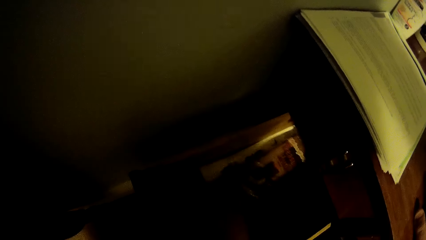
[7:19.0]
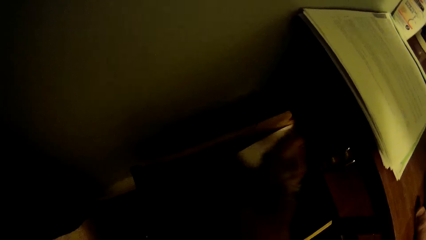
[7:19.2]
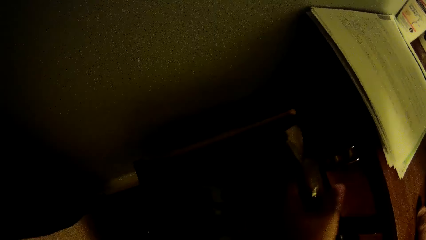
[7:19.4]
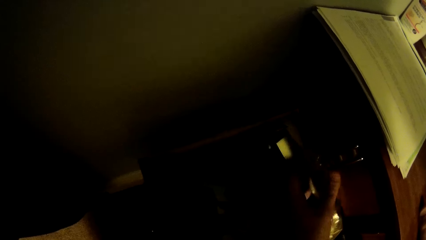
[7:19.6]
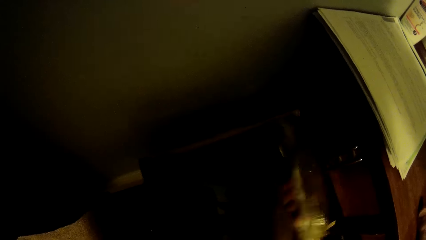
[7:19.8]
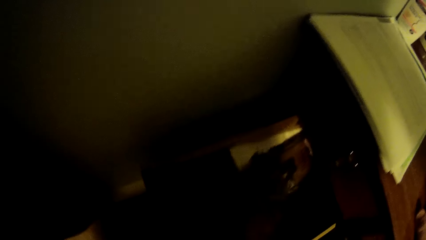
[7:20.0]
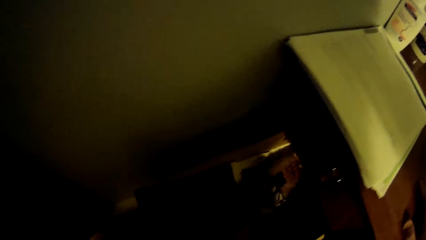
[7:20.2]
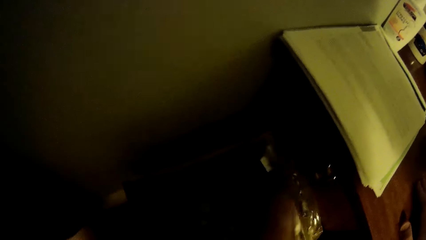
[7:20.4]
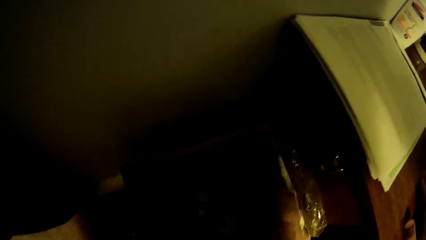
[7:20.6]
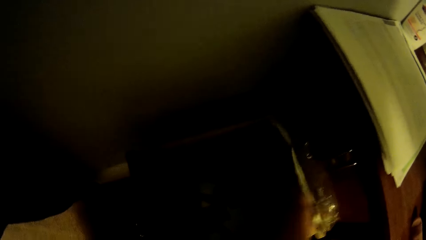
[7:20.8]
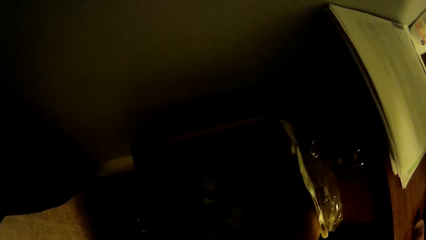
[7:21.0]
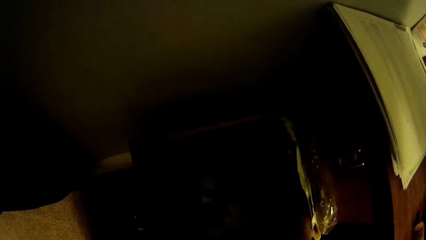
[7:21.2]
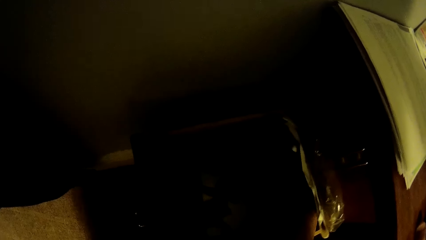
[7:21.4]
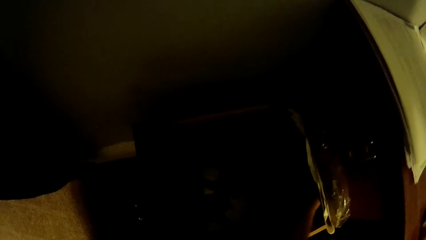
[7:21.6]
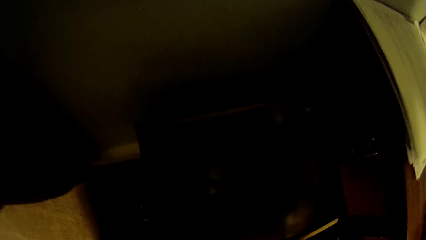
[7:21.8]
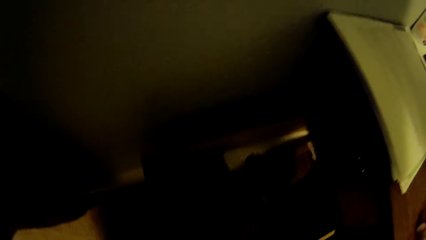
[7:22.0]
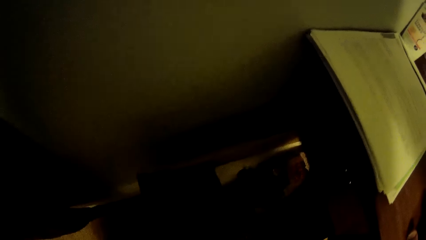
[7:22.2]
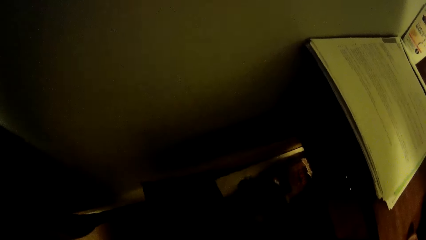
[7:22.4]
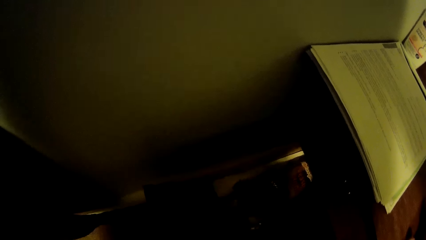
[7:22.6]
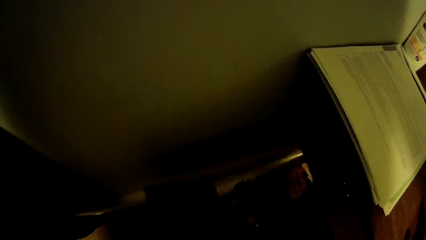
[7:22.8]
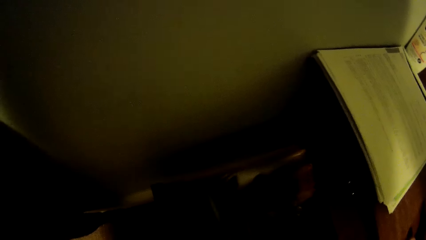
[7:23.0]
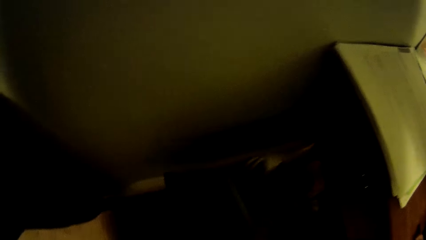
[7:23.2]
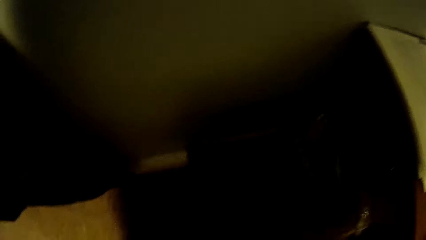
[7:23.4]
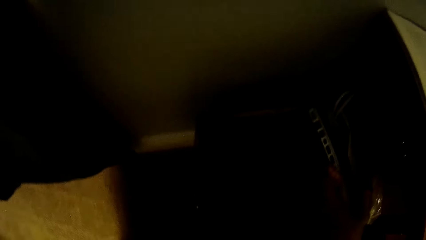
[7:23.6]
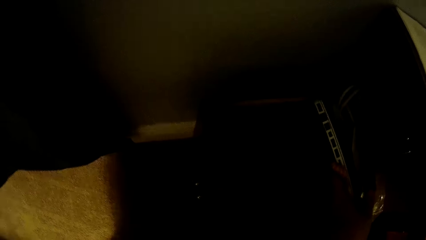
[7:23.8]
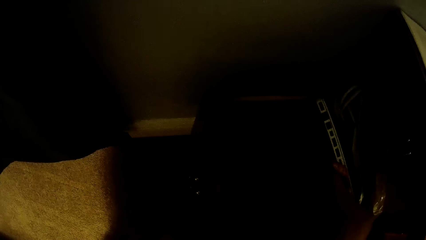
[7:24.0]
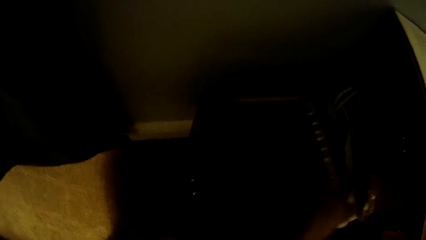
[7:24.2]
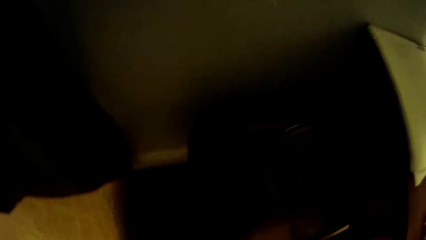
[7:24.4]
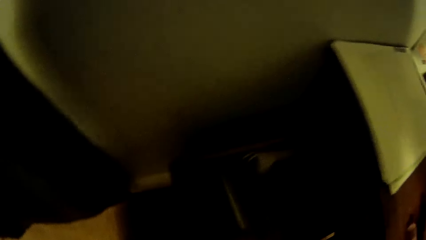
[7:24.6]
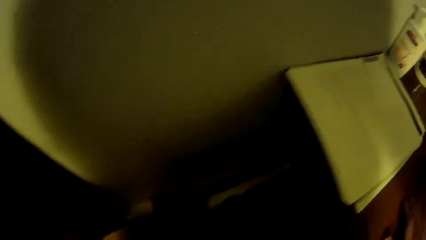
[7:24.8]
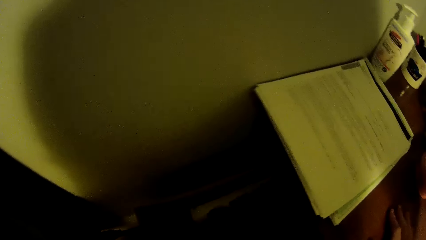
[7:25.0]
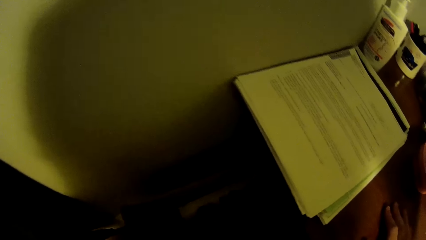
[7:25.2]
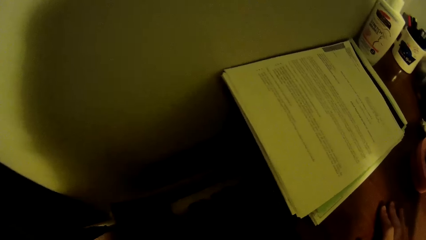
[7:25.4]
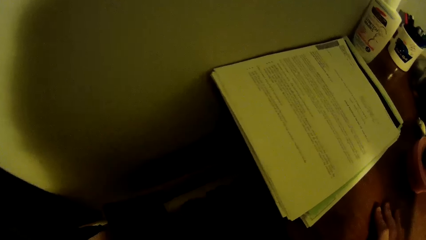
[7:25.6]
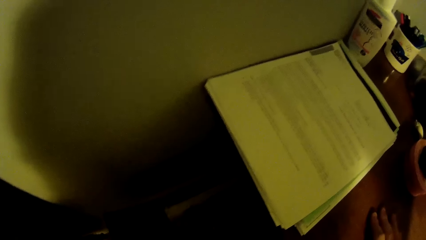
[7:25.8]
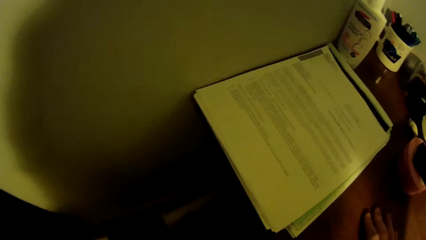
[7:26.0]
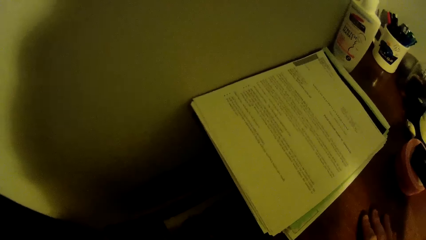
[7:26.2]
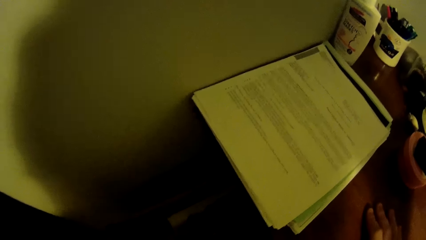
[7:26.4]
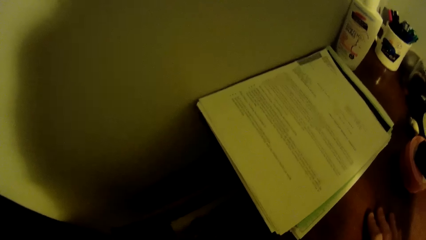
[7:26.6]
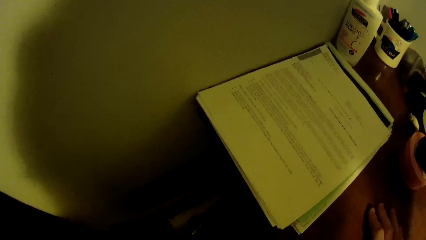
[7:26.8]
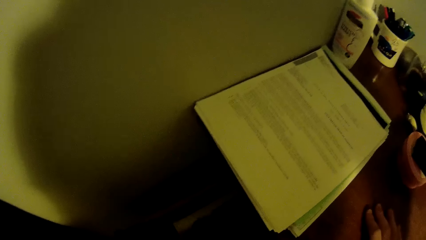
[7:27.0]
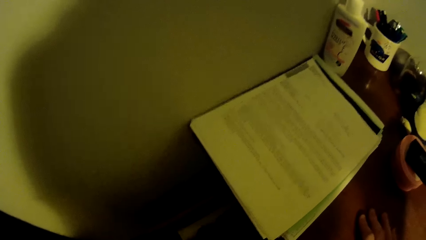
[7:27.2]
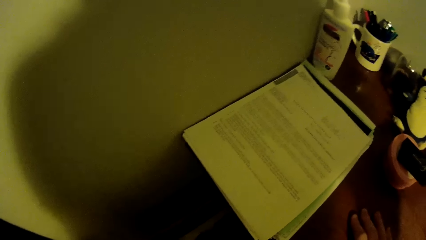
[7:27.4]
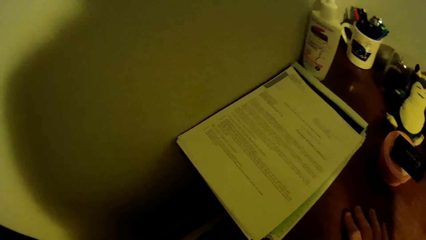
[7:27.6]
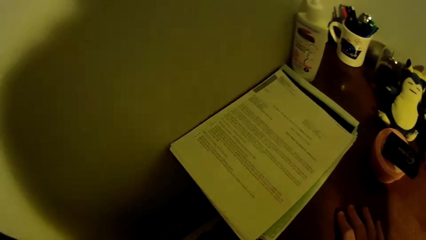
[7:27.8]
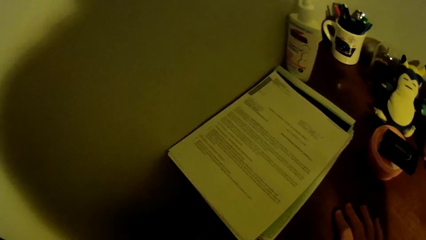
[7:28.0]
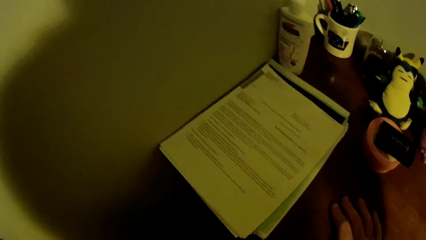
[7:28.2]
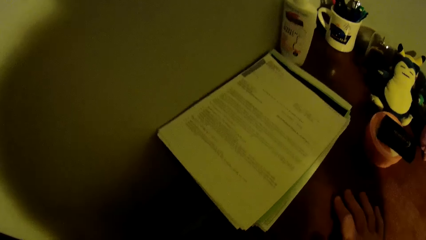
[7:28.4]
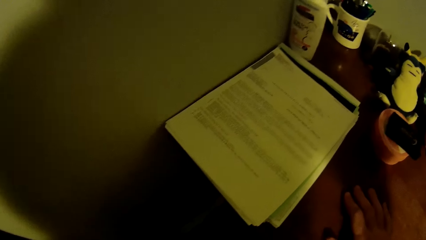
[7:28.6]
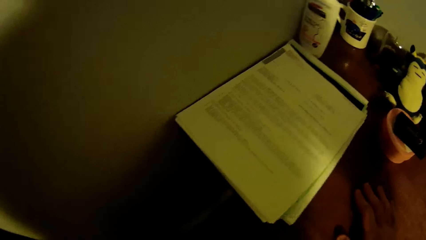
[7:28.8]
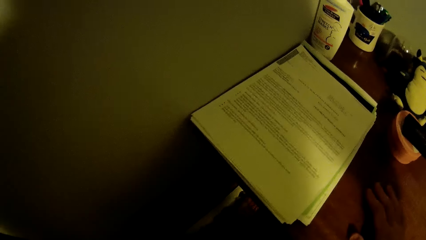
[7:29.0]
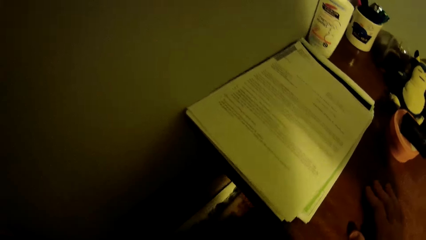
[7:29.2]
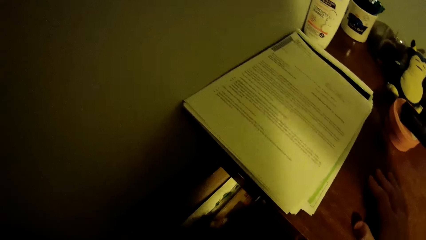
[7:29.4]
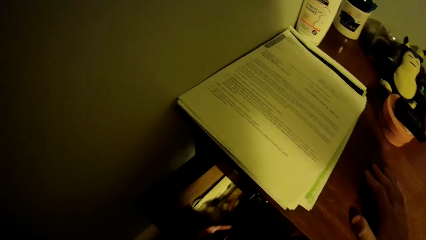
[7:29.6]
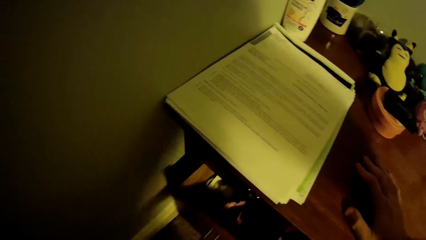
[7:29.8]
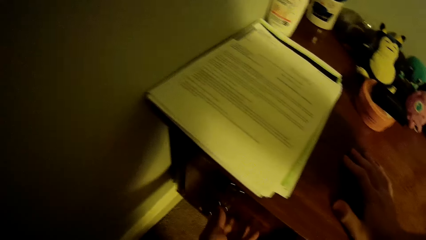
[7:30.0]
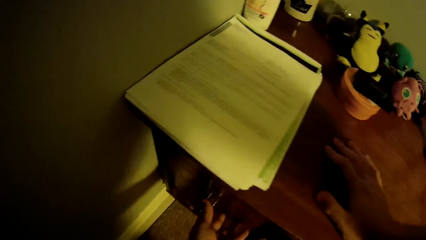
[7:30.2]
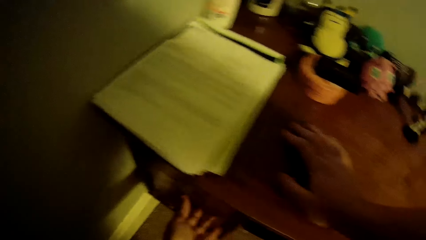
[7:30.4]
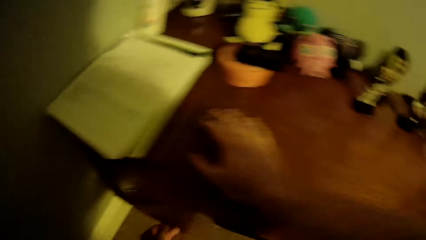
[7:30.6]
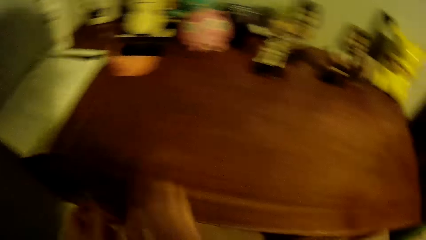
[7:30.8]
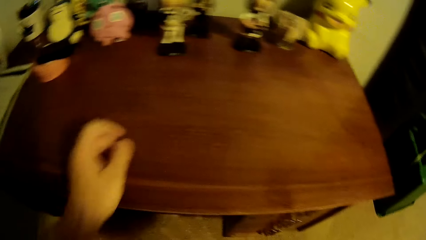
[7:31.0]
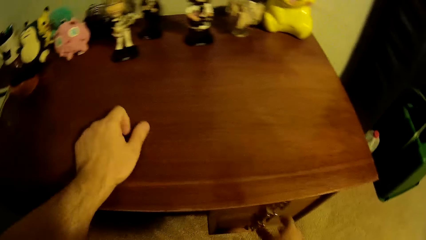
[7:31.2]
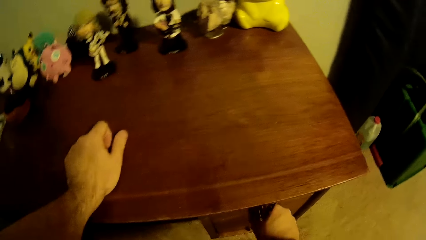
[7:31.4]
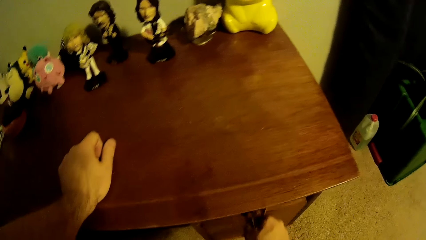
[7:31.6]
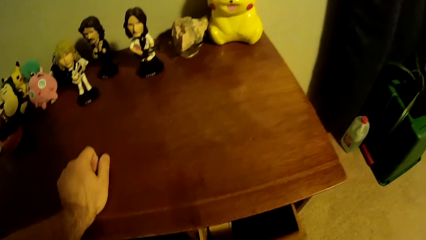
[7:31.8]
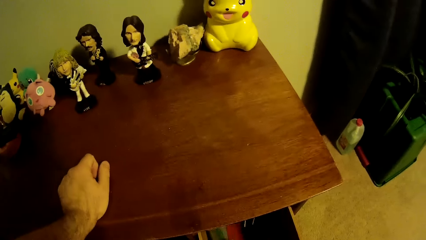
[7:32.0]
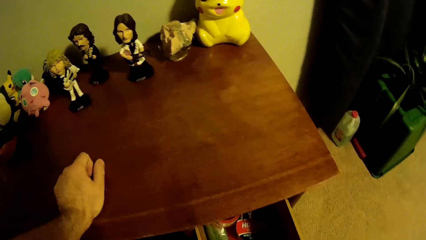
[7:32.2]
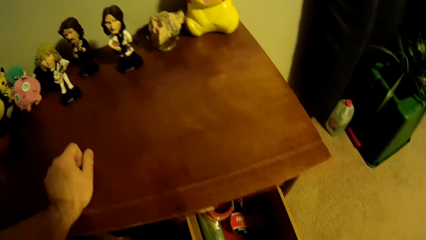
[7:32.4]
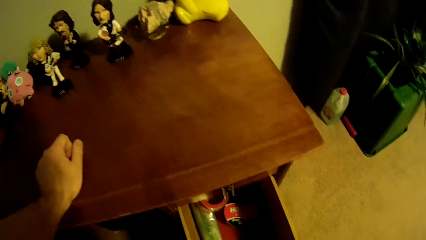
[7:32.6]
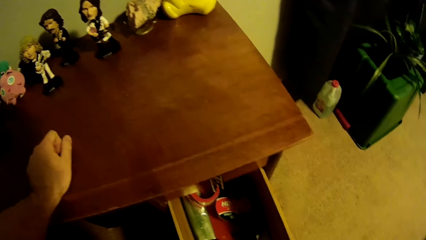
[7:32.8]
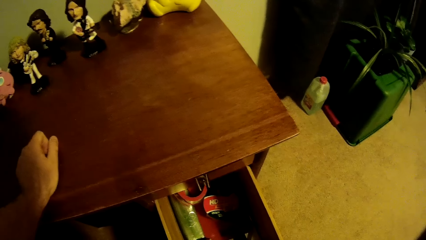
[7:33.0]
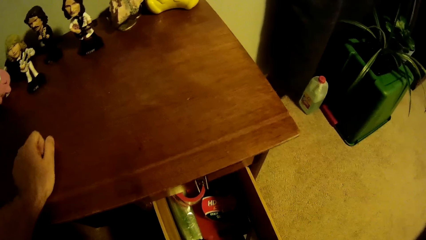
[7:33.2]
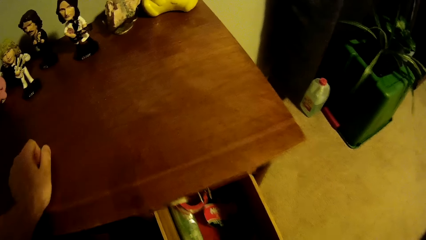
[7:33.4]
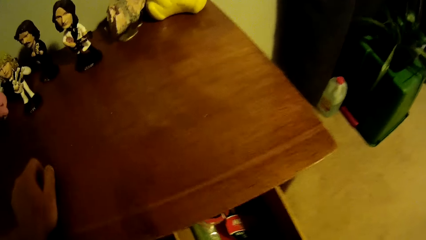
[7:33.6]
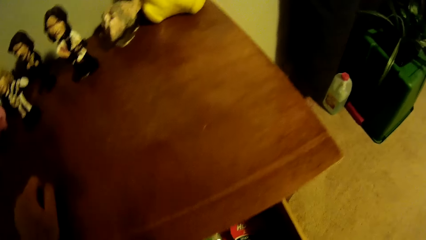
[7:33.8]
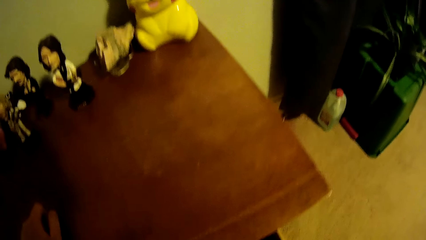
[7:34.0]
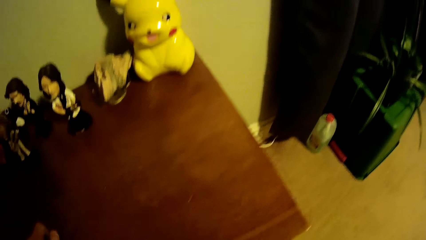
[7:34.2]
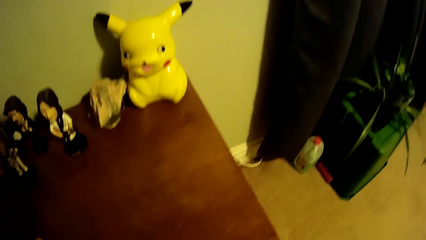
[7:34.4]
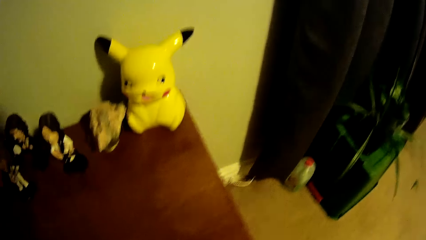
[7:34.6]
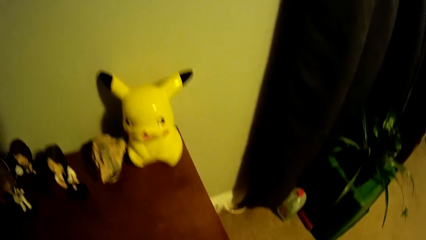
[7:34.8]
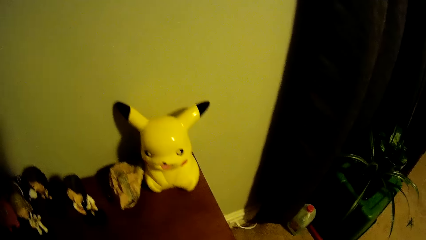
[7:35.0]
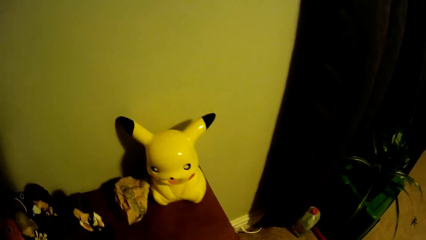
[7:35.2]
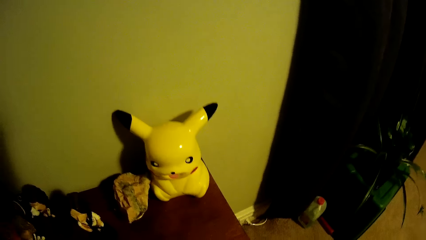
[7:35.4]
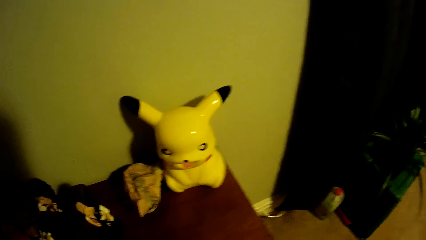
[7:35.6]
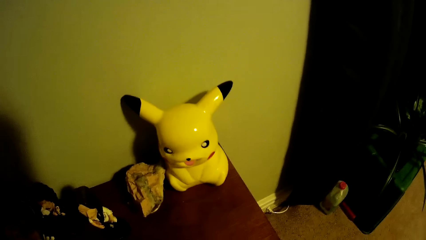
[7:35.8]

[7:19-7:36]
The camera wearer lifts the book. They lift the book again. They close the table drawer. They stand on the floor. They open the table drawer. They stand on the floor. They close the drawer.
